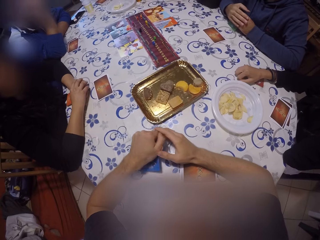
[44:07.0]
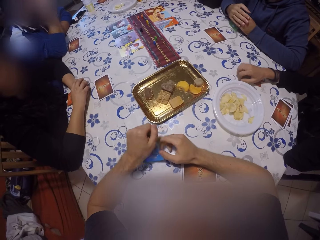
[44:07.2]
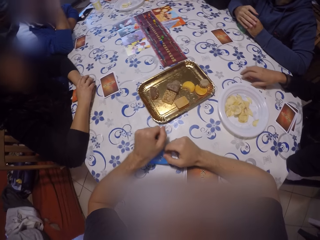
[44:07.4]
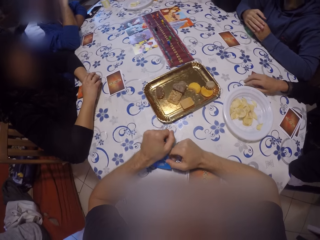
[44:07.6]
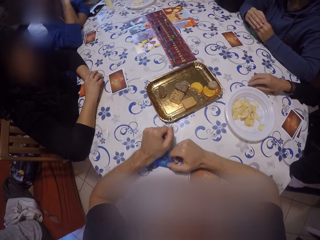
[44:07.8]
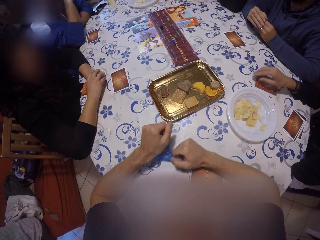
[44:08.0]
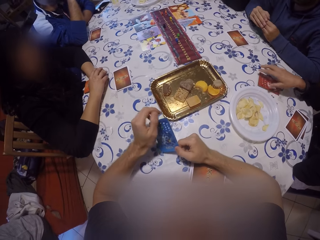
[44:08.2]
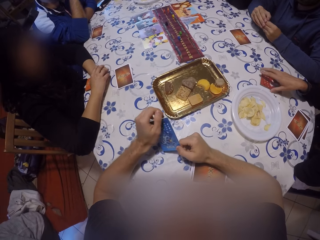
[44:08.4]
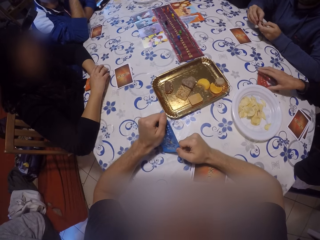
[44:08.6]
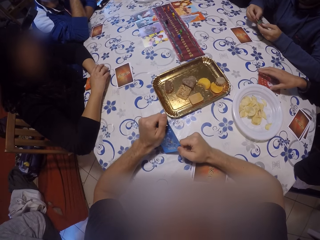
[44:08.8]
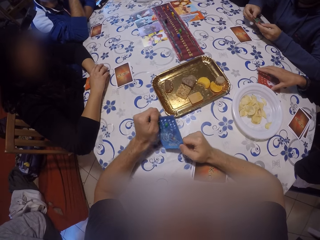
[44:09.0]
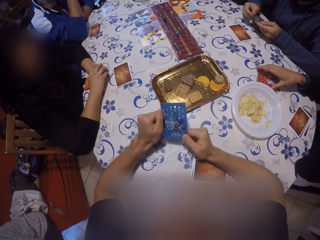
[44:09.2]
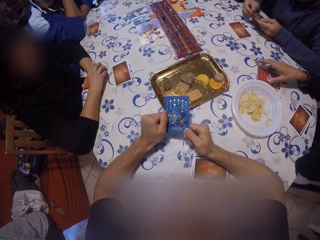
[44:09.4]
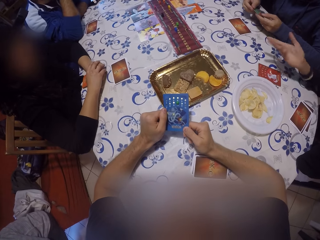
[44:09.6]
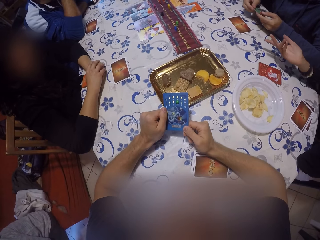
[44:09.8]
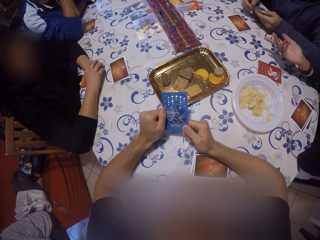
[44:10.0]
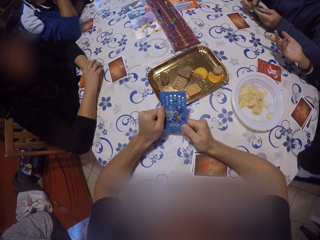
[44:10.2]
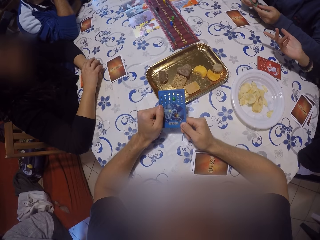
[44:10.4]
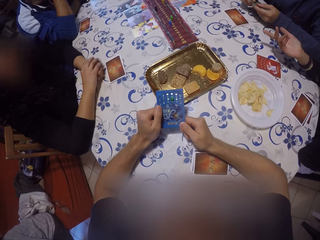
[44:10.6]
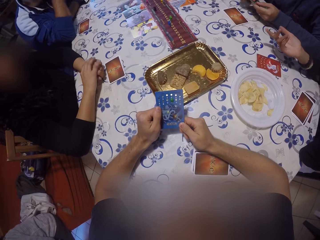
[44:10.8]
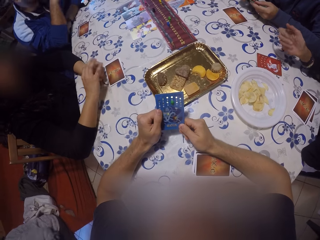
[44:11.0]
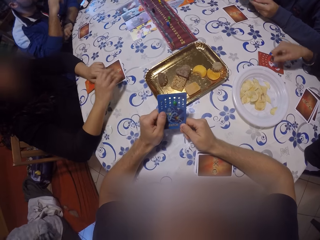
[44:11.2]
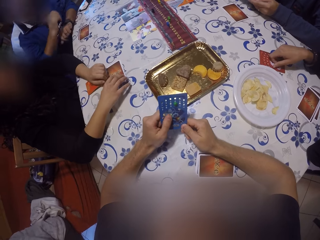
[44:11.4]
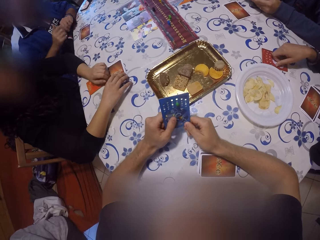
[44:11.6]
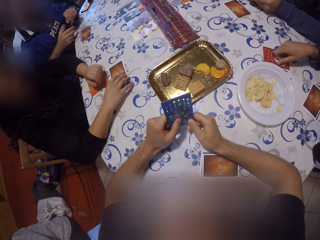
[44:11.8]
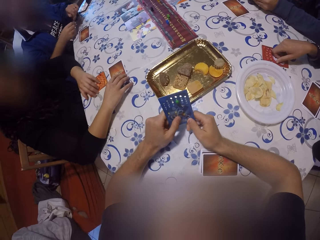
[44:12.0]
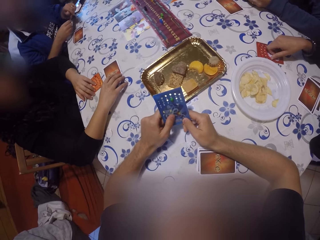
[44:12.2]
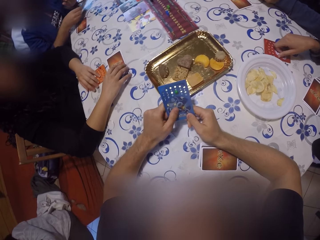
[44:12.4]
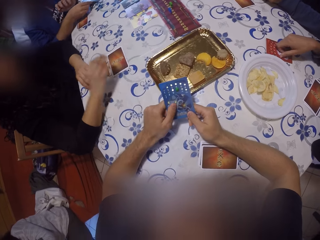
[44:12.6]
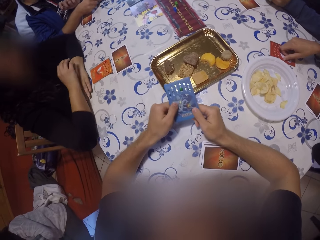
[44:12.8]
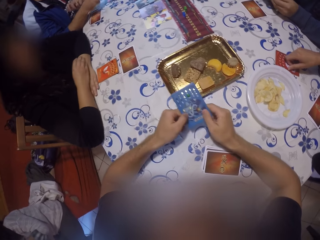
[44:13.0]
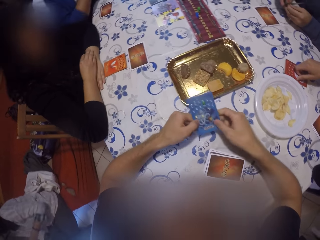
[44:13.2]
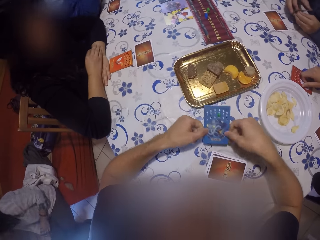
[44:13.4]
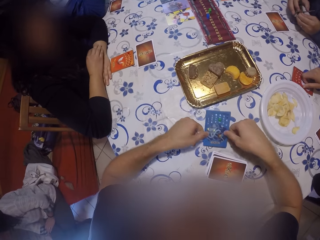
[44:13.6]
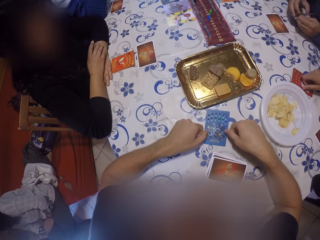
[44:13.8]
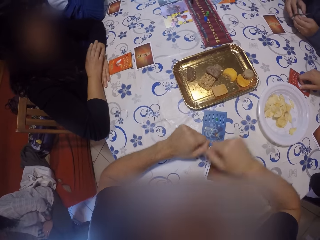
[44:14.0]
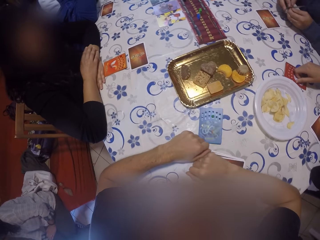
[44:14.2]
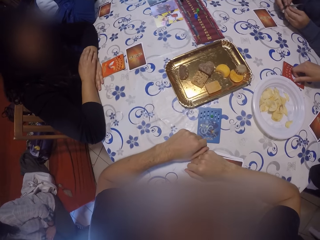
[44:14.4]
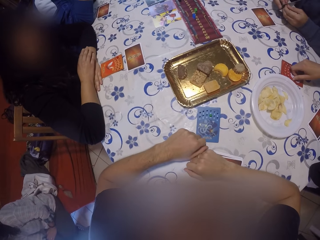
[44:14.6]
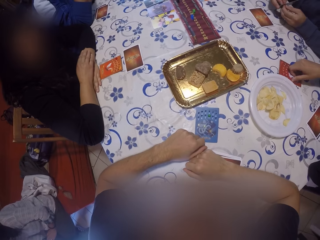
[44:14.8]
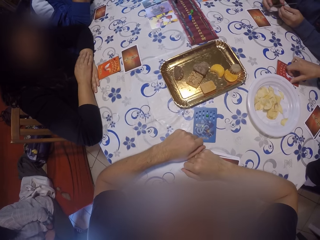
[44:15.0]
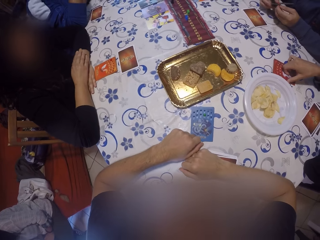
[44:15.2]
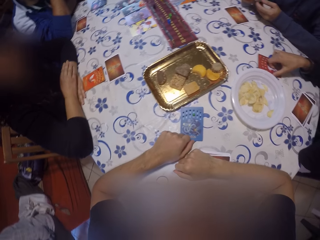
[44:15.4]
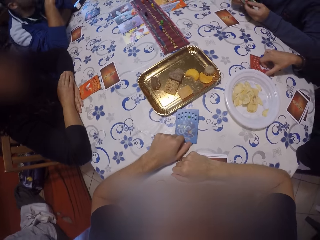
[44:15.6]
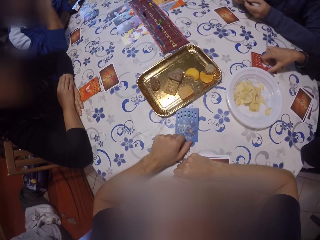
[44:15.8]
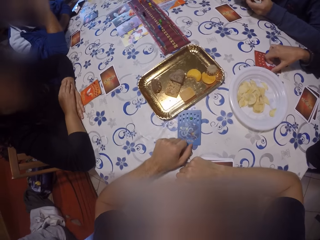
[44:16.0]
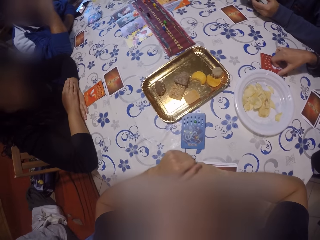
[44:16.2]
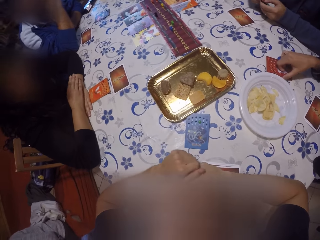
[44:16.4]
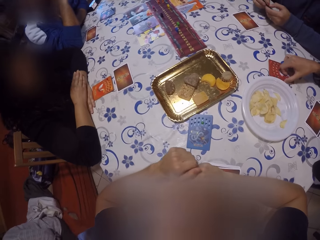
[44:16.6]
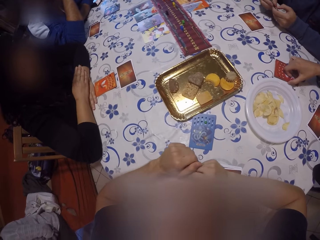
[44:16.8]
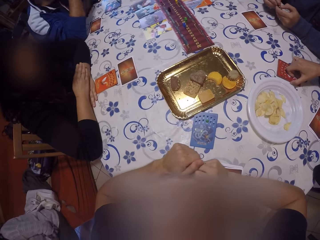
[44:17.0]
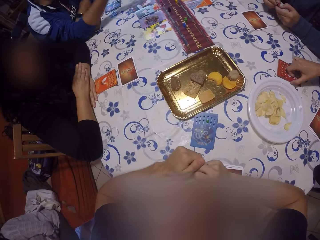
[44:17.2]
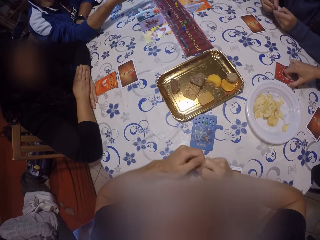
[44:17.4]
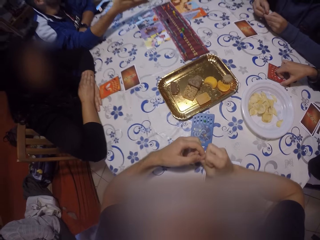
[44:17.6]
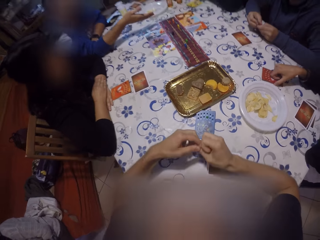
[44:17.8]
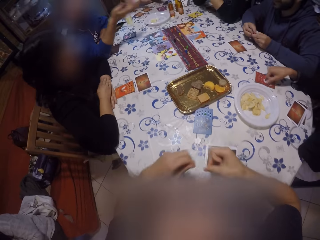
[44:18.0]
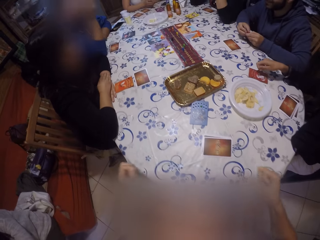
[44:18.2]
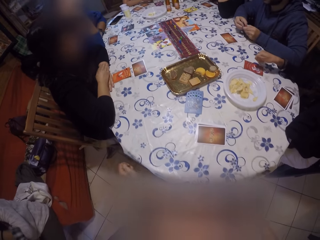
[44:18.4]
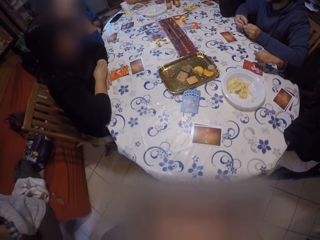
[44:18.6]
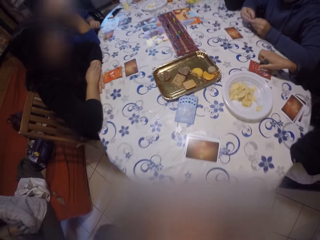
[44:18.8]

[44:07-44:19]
A man places the card on the table with his right hand. A person touches their face with the left hand. The camera wearer looks at the poker card. Another person holds poker cards on the table. Another man places a card on the table with his right hand. The second person removes the hand from the poker cards. The camera wearer puts the card on the table with both hands. They move the poker card. Another person gestures and touches their face.

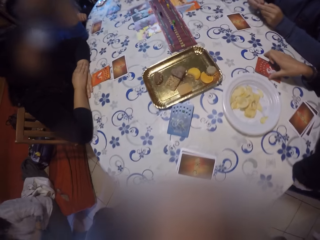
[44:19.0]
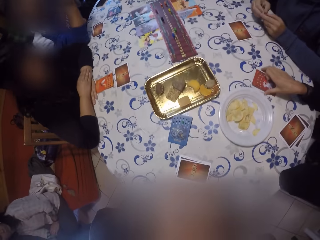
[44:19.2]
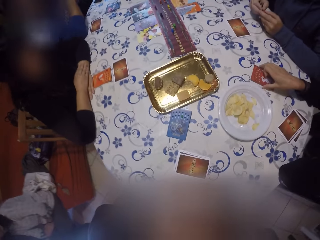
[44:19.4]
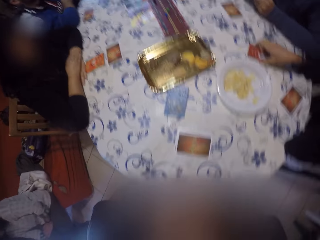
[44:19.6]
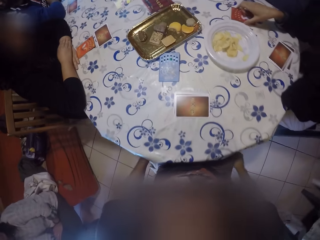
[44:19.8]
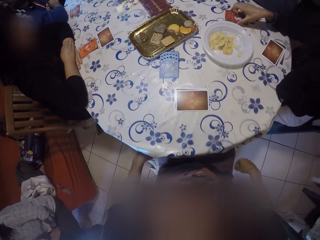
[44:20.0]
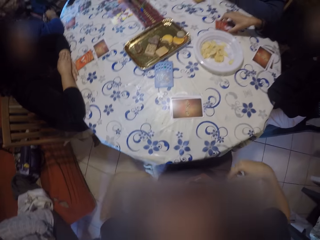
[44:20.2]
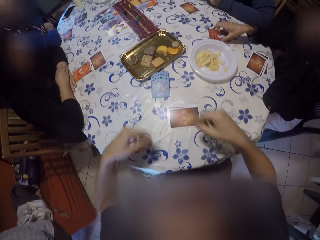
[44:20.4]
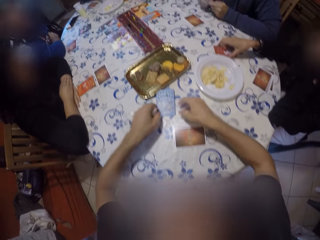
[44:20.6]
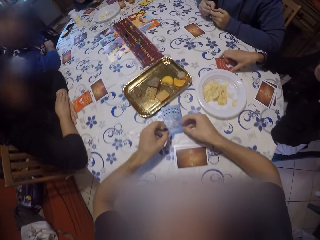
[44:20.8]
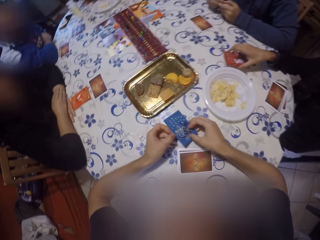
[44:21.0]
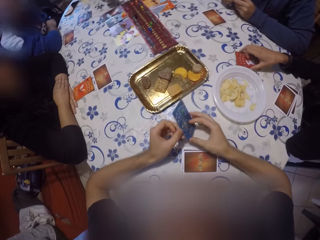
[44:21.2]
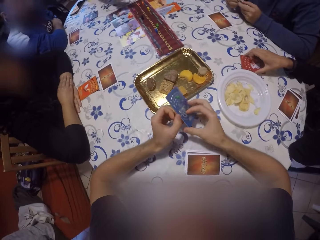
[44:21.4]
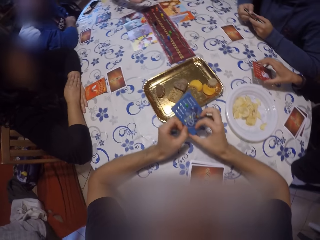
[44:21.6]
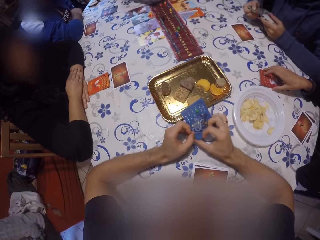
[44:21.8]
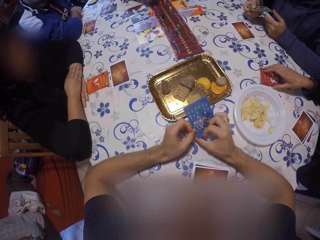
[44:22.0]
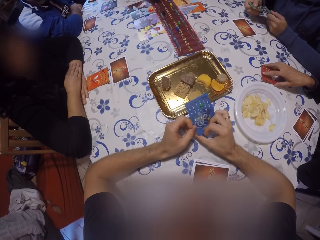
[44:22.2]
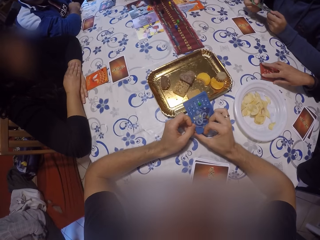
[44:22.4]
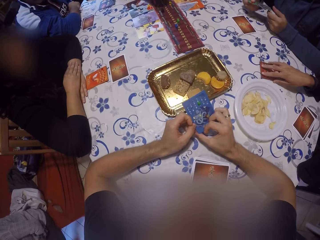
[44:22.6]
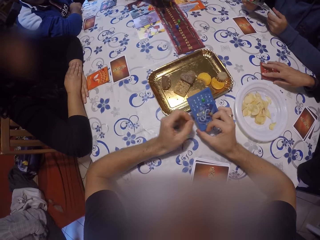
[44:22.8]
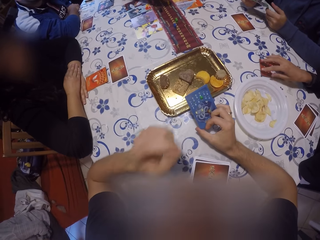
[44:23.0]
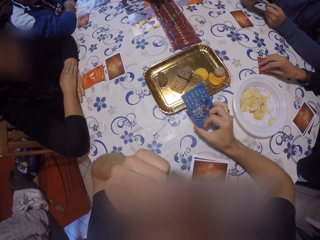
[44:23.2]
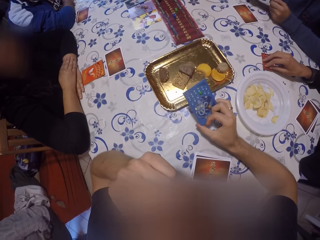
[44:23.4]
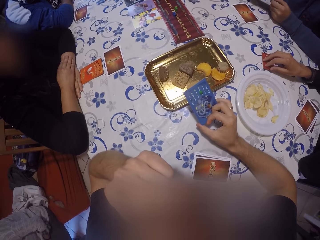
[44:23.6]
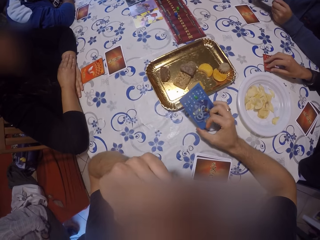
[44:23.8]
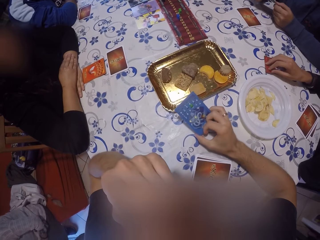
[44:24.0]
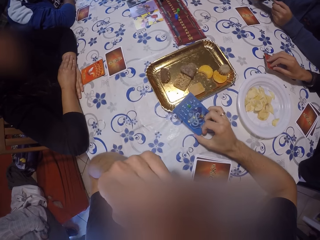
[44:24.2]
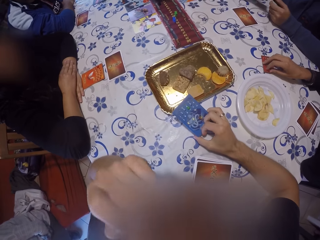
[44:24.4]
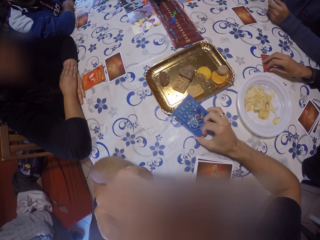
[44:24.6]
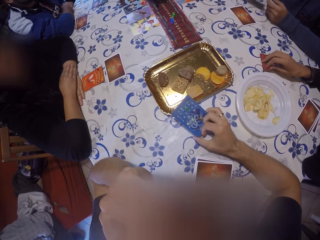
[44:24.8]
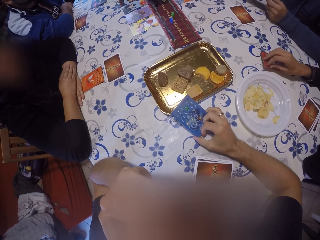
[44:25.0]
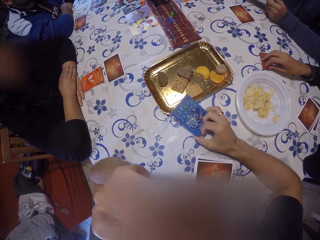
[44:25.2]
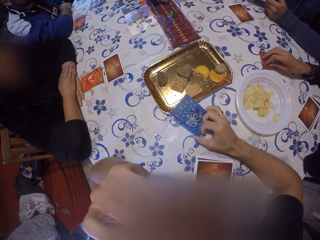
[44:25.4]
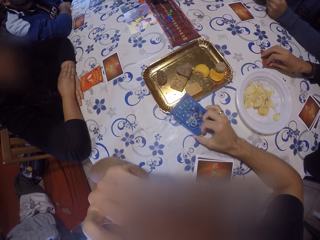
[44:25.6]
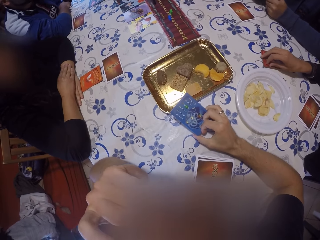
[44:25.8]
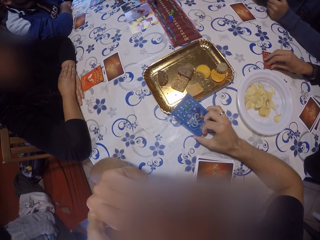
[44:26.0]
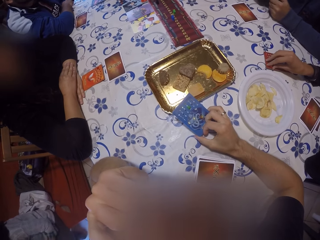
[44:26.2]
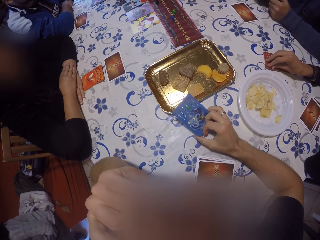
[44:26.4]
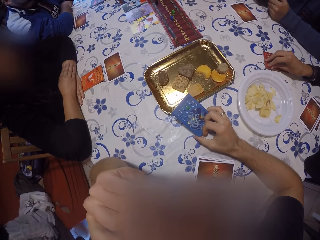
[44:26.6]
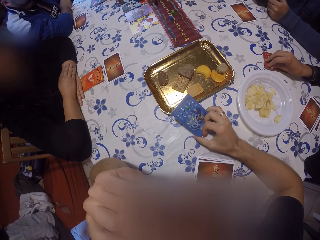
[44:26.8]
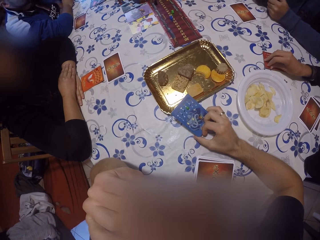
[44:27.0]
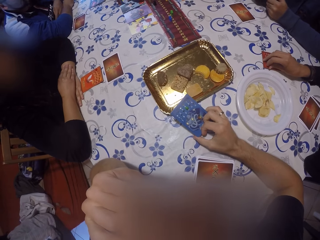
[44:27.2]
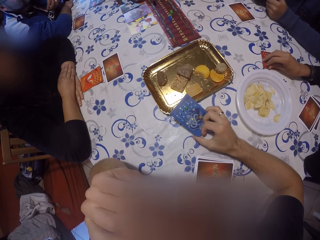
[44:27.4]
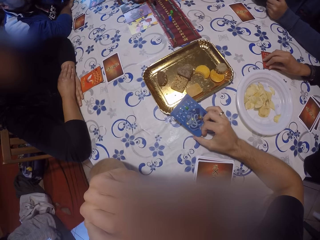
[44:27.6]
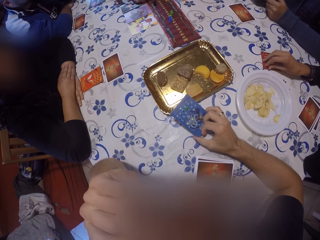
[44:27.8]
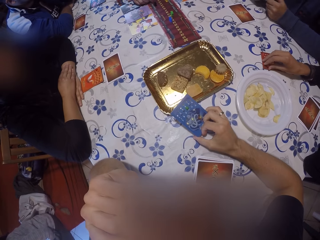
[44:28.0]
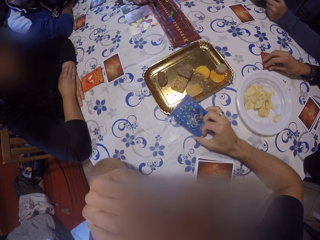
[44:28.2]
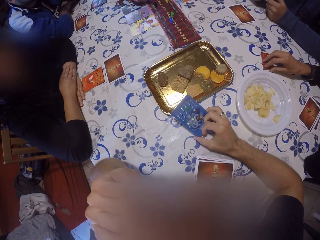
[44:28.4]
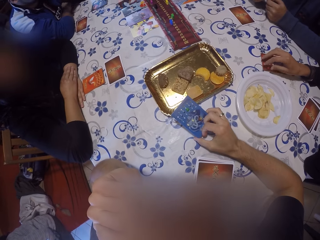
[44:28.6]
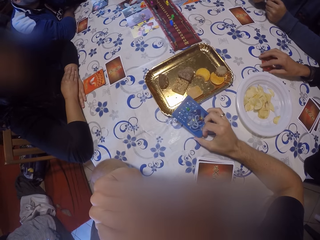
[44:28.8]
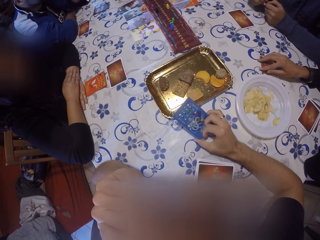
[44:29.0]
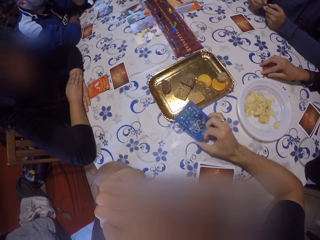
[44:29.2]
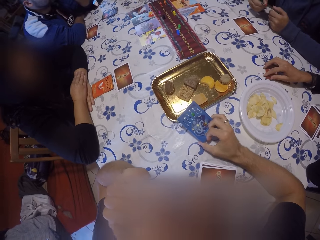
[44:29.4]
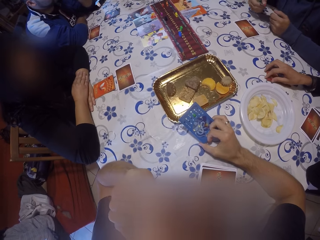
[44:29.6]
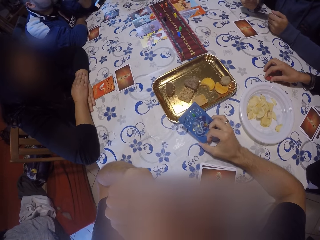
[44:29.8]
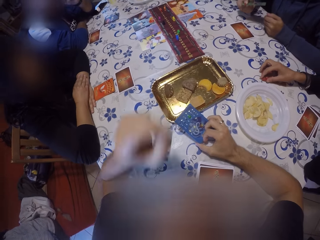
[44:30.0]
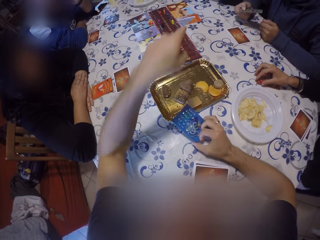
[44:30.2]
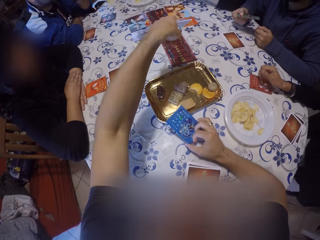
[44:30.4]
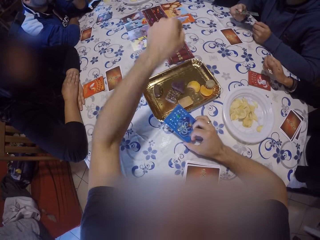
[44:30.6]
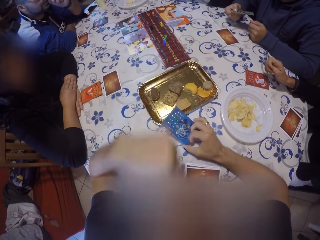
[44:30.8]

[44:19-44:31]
The camera wearer removes his hand from the table. A person holds poker cards on the table. A man hits the card on the table with his right hand. The camera wearer adjusts his chair. He puts his hands on the table, picks up the card with both hands and holds the card with his right hand. He touches his face with his left hand. Another person touches their face. Another man holds a card with his right hand. The camera wearer gestures. He points at a card on the table.
